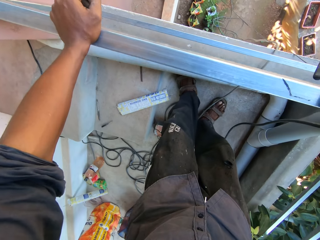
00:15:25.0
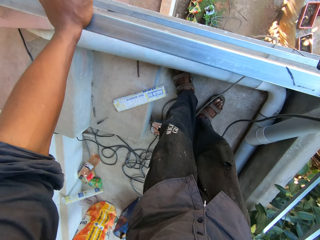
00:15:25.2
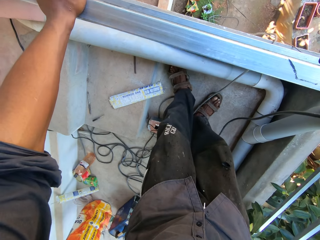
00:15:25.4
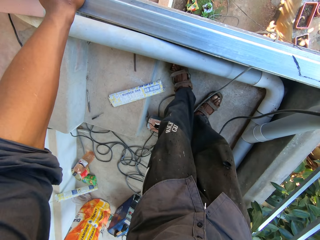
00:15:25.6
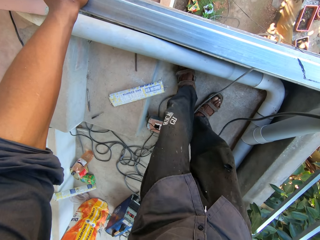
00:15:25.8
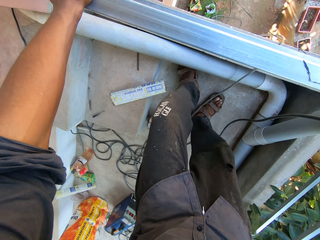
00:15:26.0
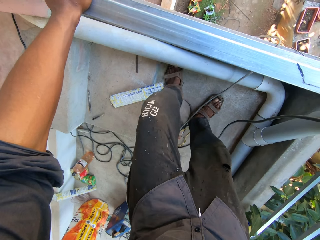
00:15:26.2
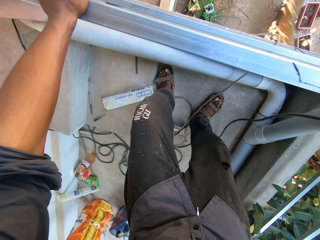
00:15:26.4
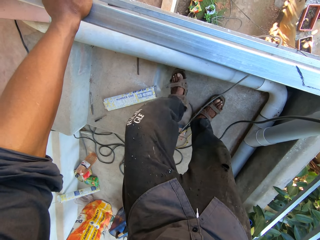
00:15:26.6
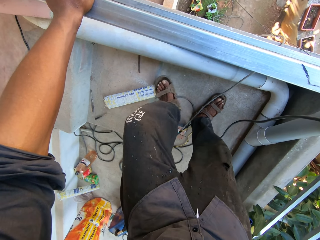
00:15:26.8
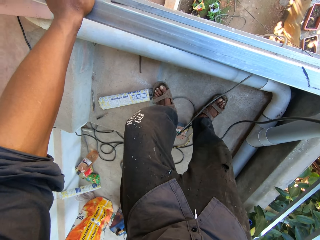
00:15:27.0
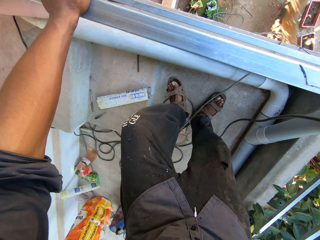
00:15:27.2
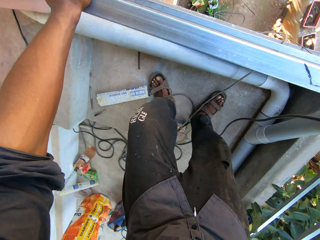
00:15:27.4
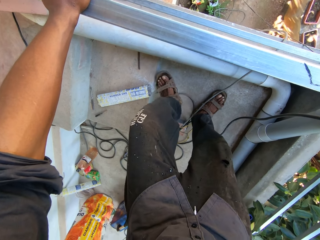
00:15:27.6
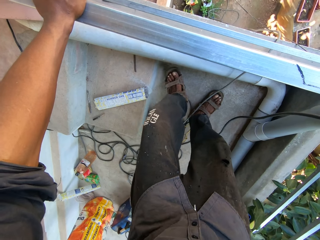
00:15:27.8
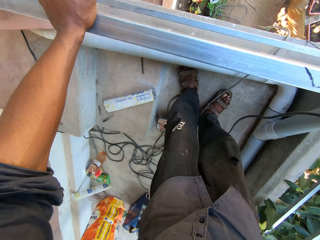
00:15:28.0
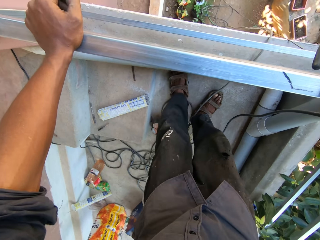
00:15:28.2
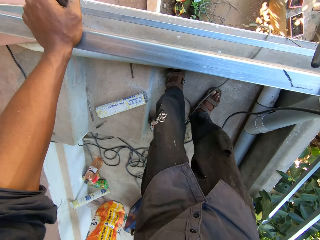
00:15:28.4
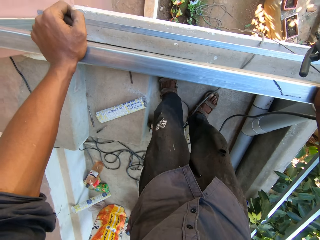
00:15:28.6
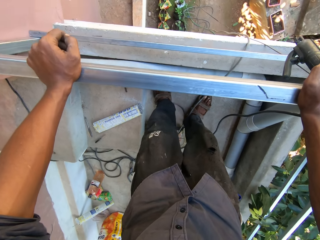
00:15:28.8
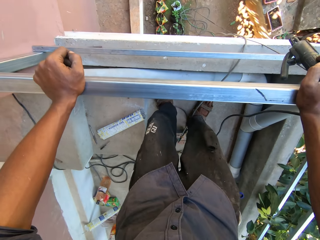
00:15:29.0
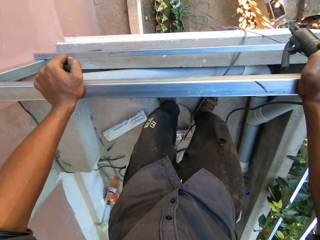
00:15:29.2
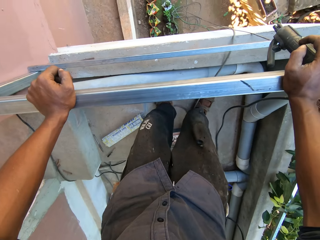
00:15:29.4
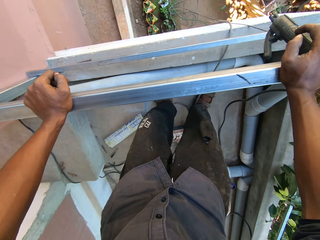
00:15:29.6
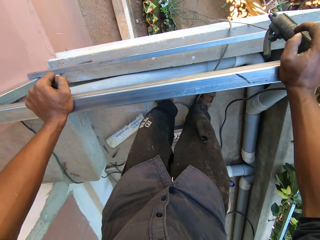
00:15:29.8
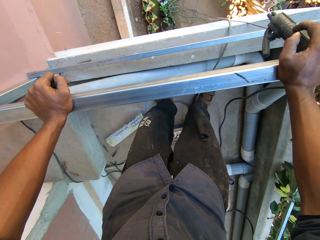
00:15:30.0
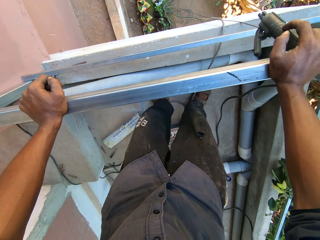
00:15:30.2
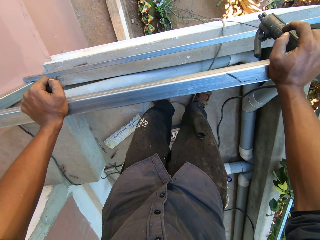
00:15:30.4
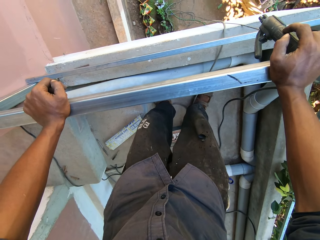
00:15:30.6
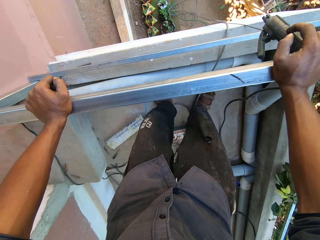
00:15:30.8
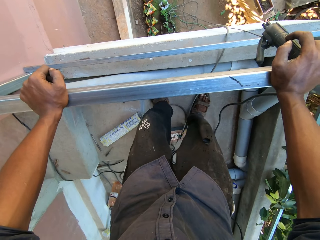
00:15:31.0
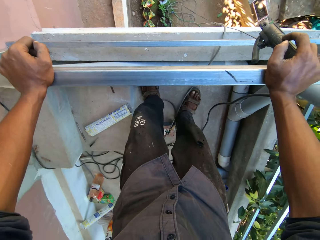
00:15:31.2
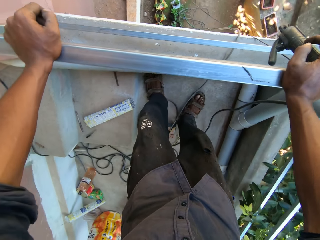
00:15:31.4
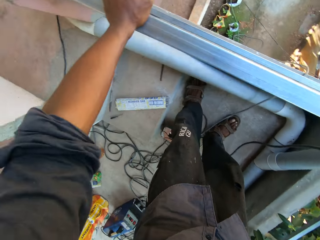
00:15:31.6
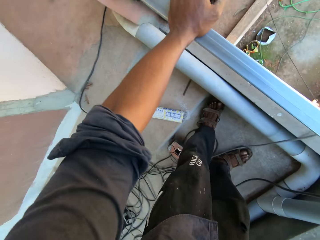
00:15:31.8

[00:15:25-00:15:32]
The camera wearer hits a pack of screws on the floor with his left leg. He pushes a polythene bag with the foot.

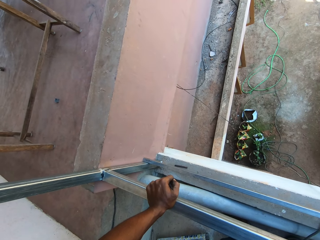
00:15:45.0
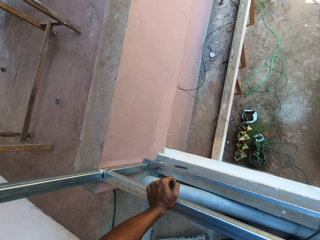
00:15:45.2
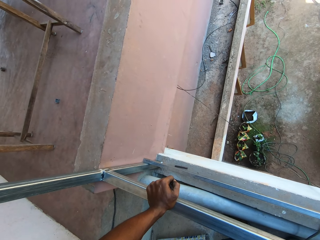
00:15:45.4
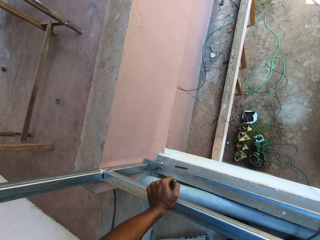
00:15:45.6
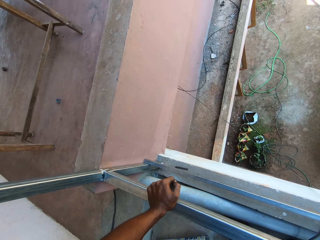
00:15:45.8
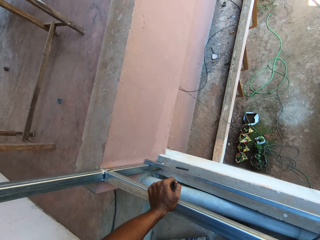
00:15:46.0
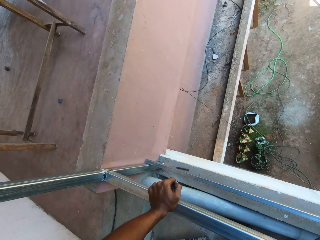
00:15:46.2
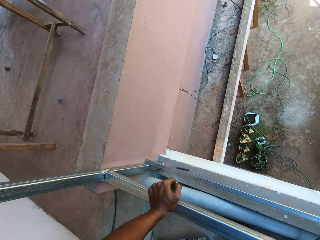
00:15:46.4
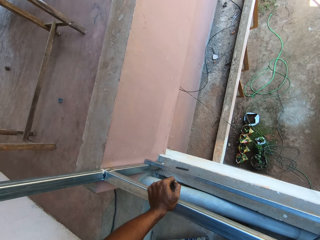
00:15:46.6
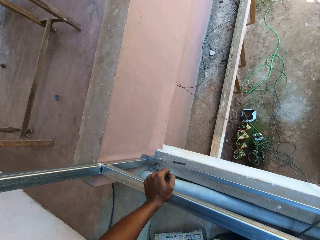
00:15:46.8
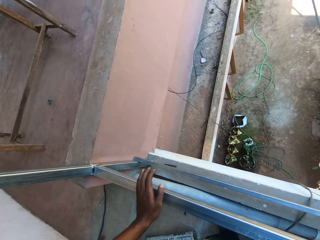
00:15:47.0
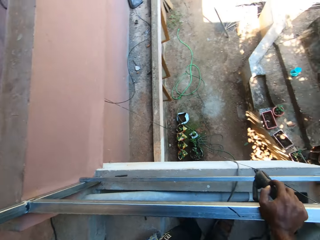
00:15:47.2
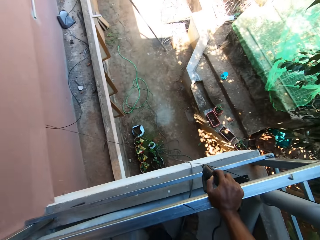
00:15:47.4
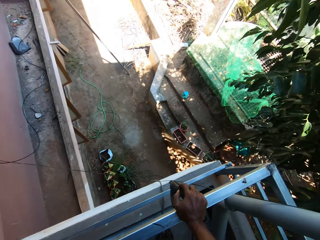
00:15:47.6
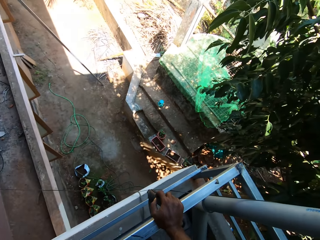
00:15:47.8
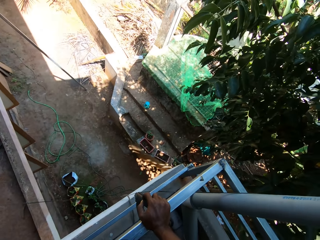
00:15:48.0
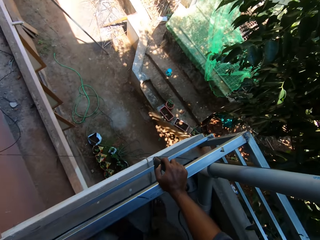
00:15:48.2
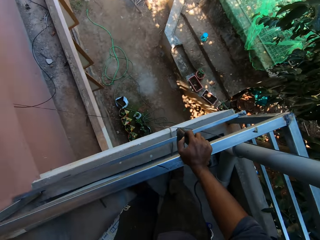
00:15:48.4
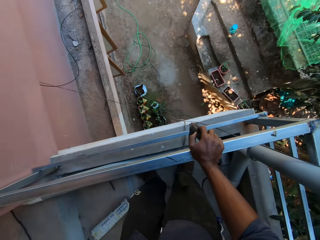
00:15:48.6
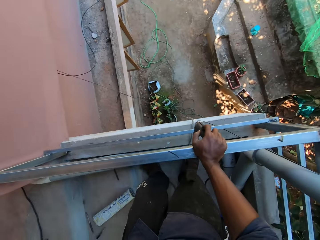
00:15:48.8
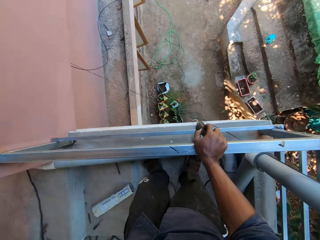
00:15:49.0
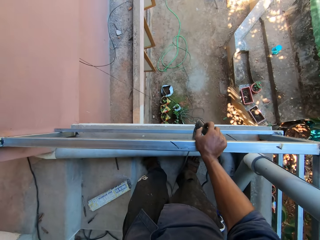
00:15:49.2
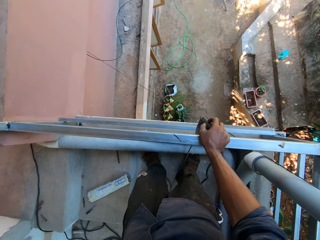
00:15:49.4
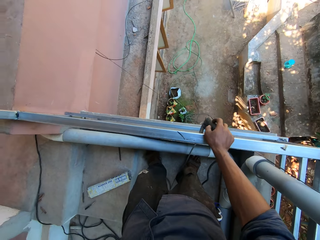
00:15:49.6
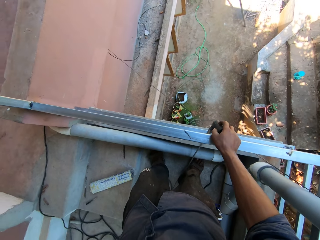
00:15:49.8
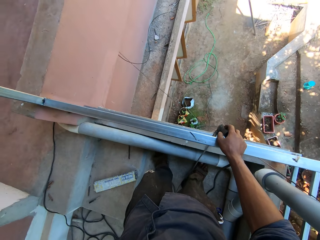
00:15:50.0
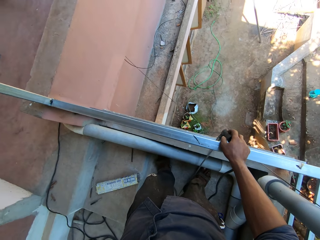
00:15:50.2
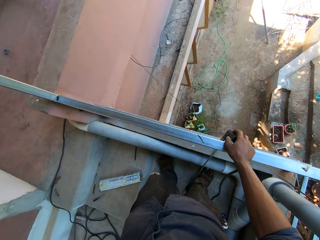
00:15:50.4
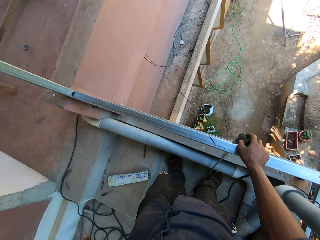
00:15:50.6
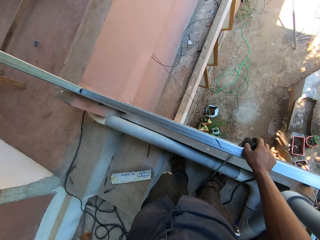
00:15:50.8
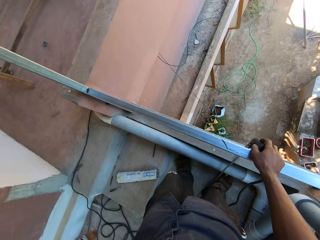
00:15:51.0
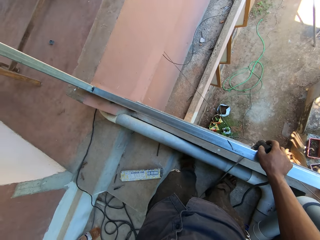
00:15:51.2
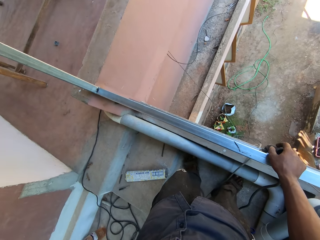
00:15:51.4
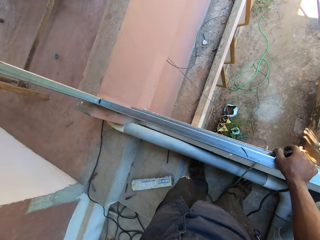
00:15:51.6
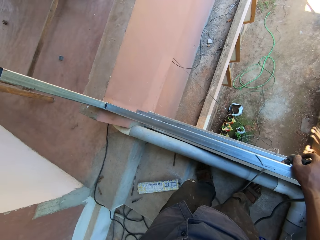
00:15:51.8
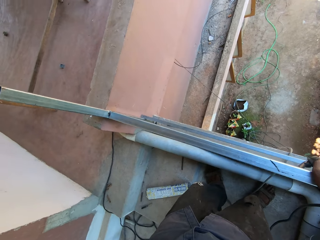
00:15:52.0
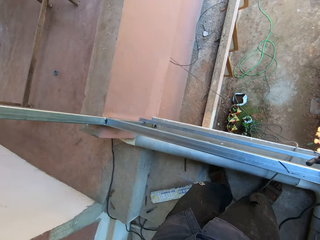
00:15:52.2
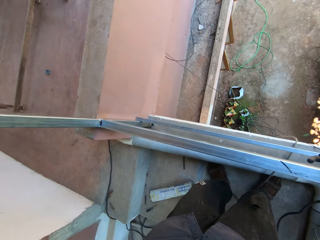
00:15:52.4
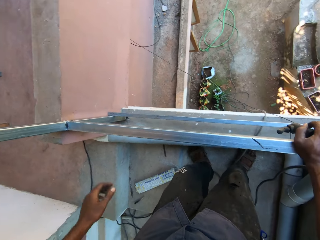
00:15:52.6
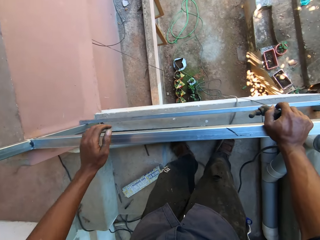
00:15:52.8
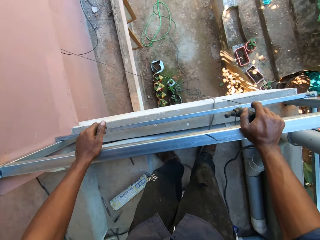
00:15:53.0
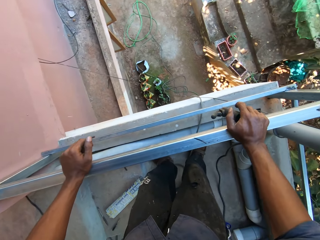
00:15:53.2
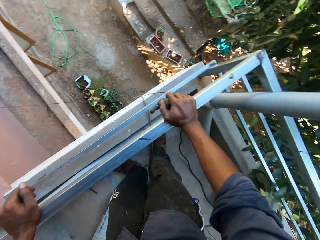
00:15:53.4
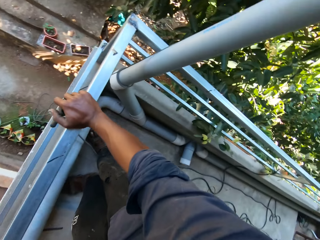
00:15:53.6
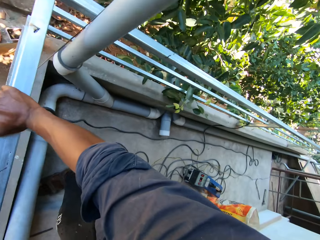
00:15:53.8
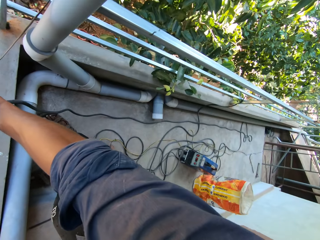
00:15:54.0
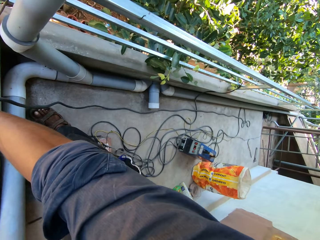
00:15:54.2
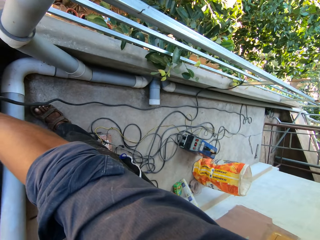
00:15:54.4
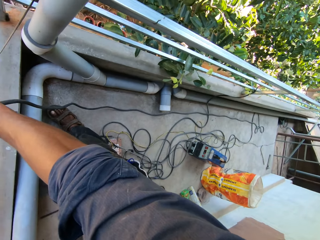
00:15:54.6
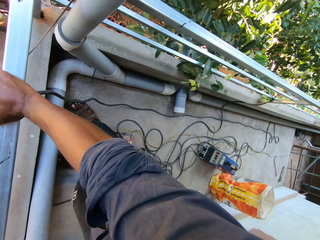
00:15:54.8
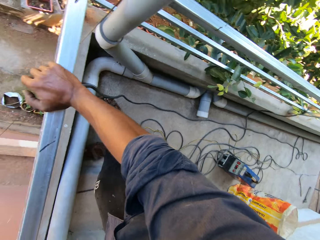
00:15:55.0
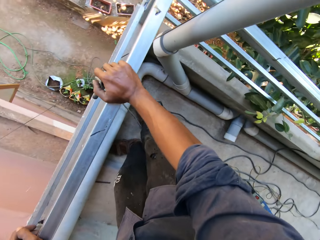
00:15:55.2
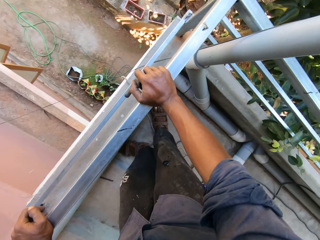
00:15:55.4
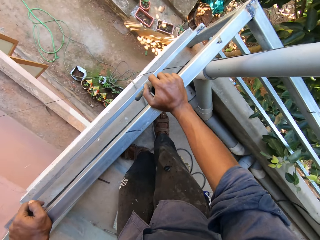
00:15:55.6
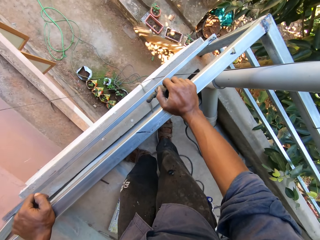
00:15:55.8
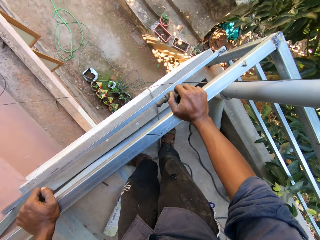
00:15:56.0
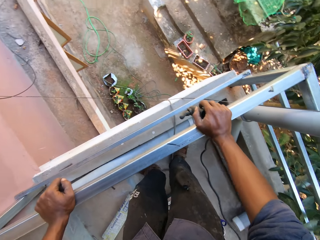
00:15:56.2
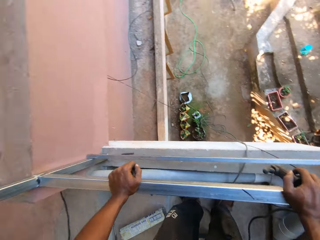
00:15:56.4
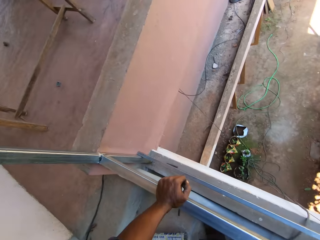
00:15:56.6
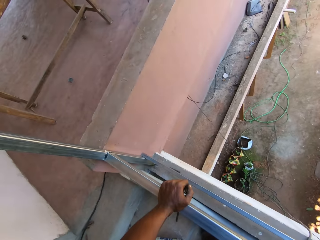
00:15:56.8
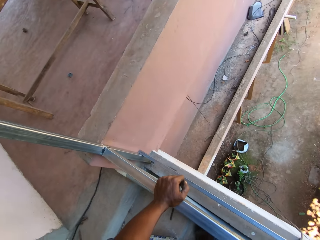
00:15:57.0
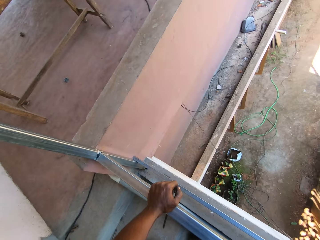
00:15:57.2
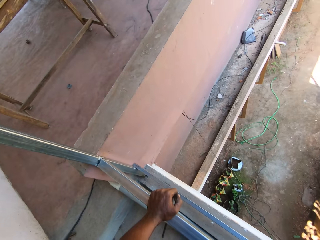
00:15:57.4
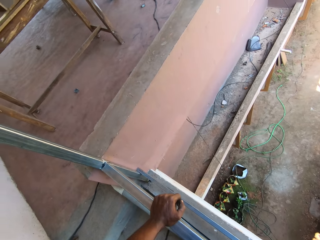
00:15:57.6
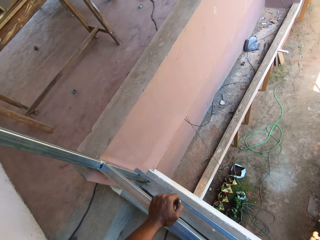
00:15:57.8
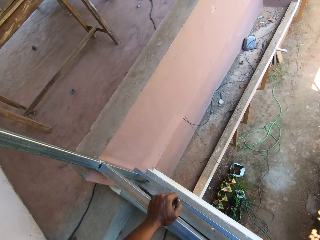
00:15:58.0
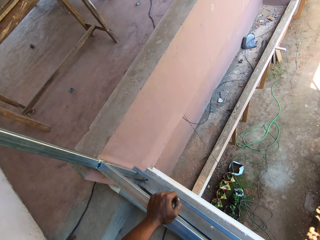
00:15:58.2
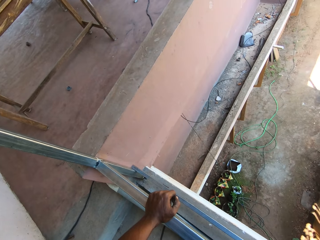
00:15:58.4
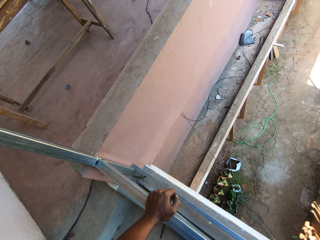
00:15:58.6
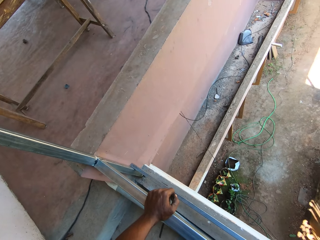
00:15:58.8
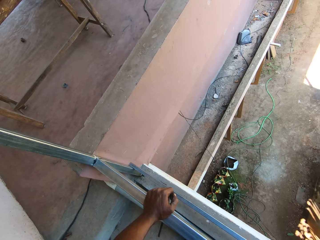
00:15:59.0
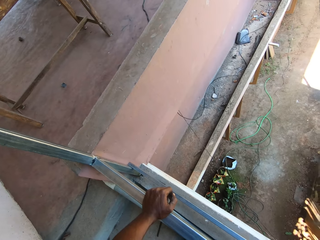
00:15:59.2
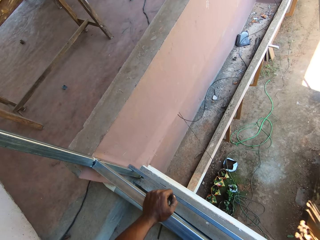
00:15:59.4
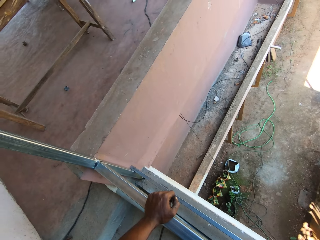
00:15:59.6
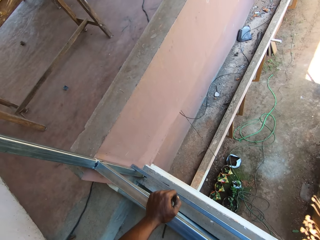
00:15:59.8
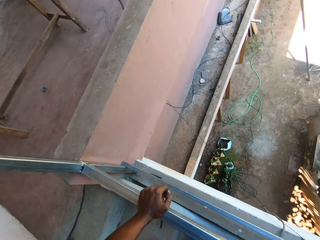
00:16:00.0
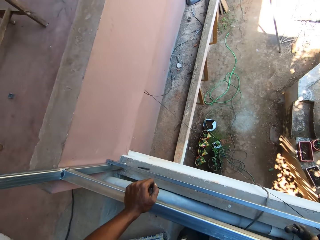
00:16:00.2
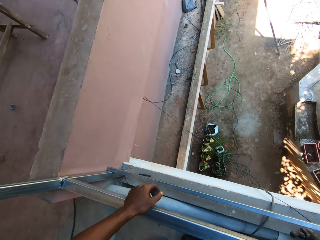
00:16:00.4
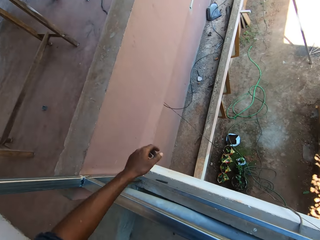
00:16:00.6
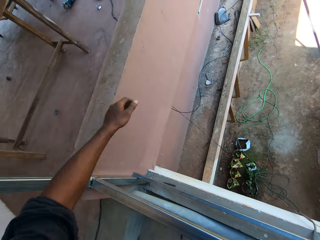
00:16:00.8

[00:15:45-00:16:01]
The camera wearer removes his left hand from the railings. He touches the railings with his left hand.
